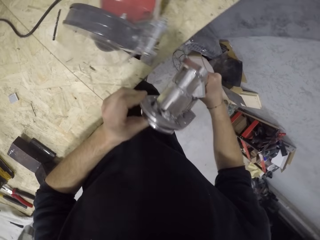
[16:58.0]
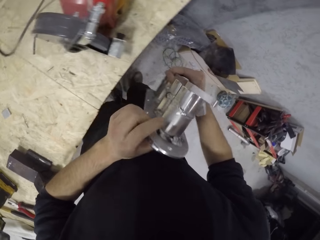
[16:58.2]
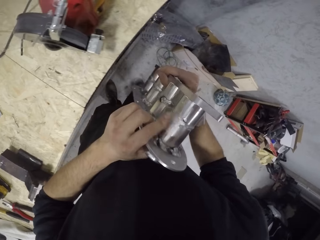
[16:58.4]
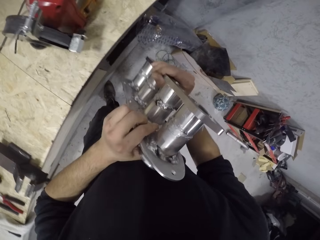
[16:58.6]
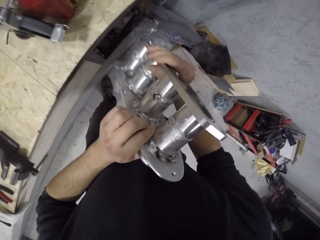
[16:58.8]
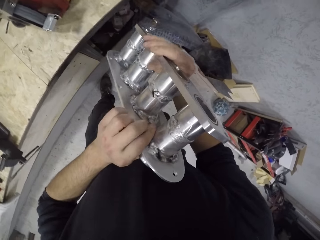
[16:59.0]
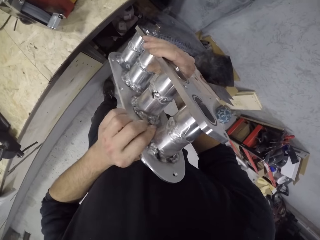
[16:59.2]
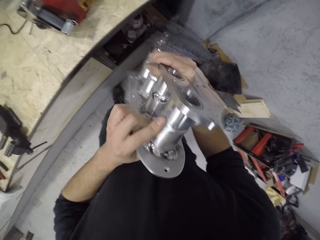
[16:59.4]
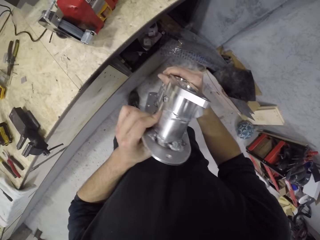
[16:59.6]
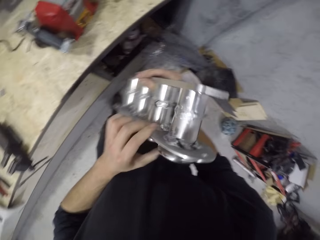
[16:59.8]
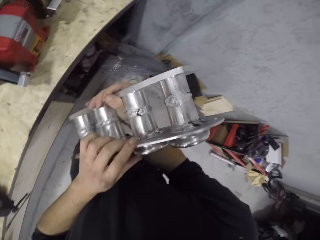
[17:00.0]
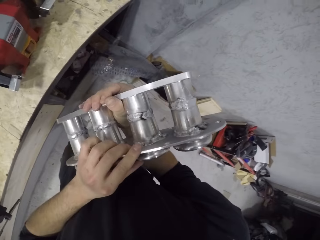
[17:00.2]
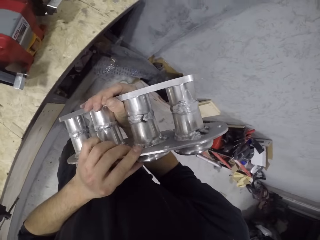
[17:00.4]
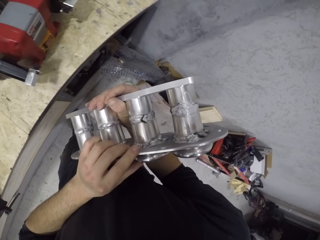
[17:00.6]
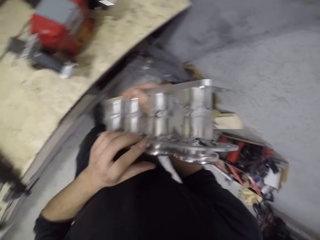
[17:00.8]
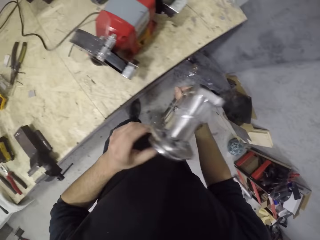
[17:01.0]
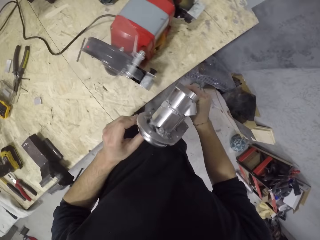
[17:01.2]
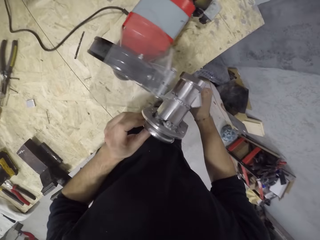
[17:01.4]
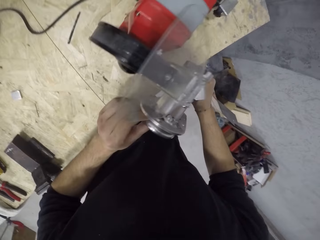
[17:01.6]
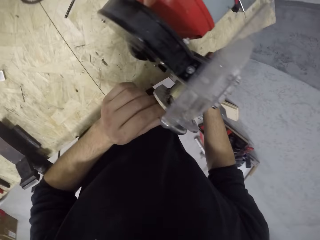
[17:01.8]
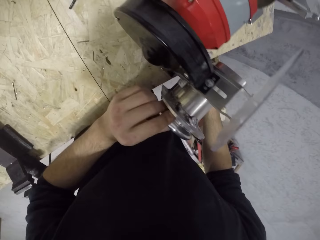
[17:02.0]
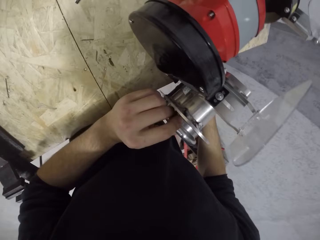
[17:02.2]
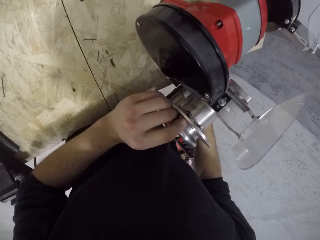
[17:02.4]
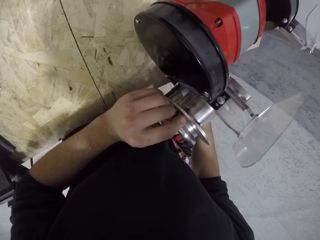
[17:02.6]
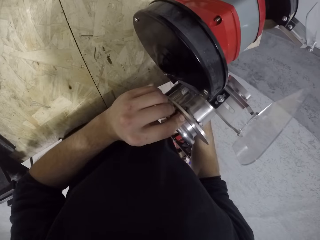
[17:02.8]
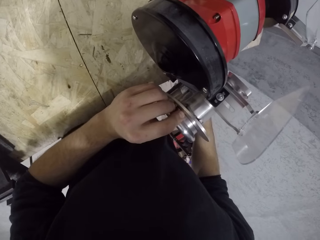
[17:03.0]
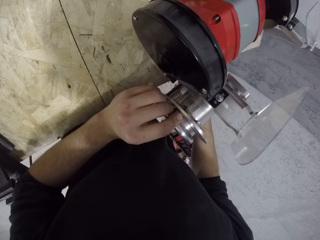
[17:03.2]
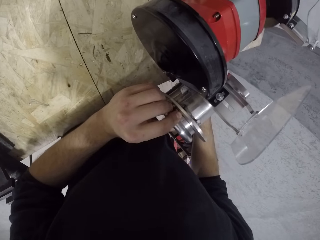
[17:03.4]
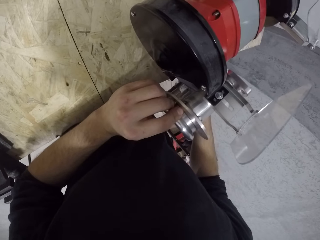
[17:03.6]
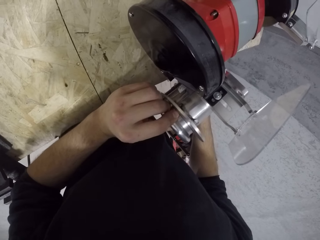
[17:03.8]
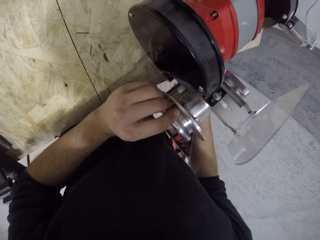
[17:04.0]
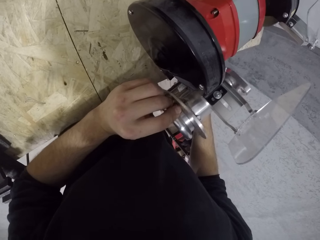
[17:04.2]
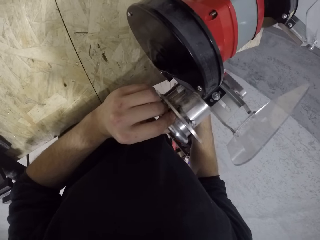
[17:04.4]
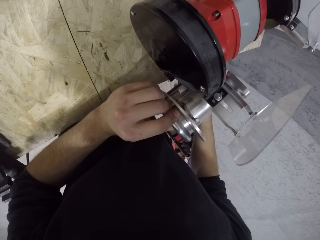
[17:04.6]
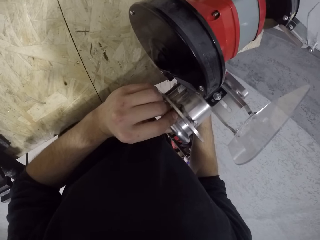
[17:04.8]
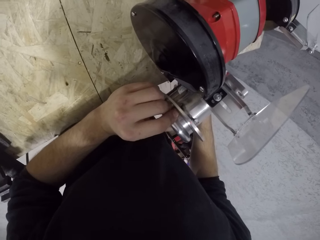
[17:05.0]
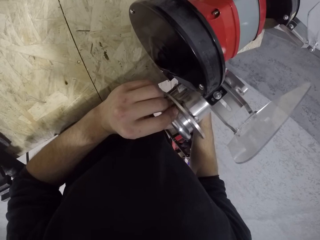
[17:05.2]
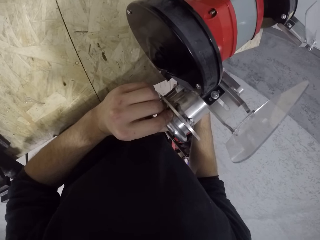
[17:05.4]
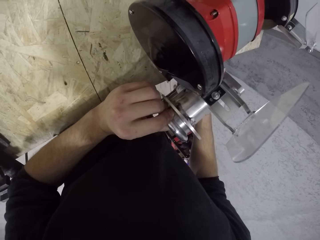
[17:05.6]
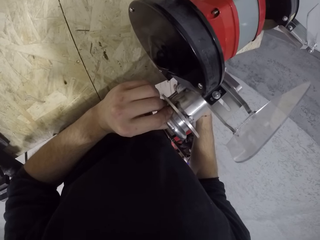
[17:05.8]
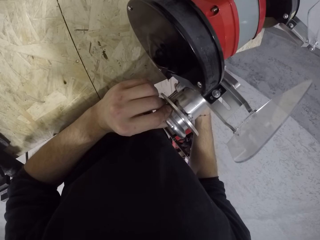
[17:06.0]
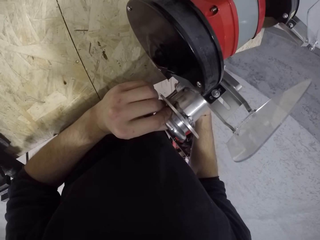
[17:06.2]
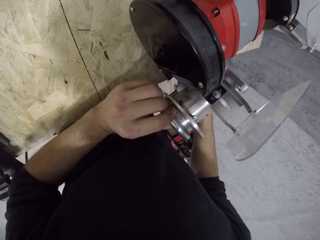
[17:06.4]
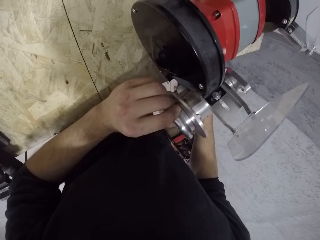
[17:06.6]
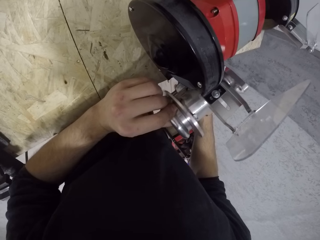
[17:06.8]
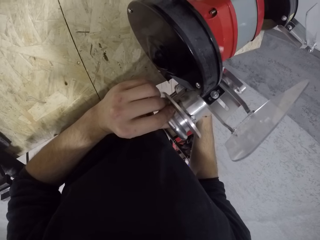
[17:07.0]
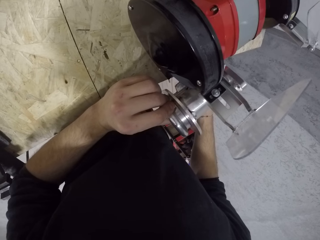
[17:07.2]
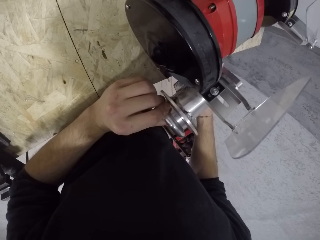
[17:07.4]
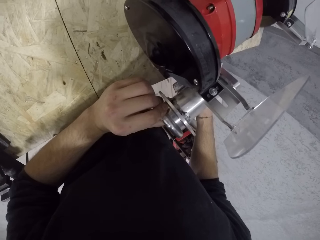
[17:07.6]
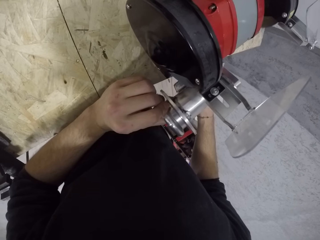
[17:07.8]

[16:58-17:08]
The camera wearer inspects the engine block with both hands. They file the engine block with the bench grinder on the work table with both hands.

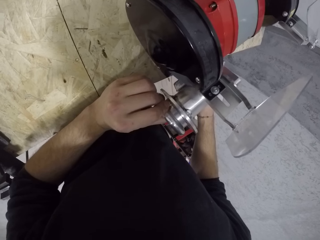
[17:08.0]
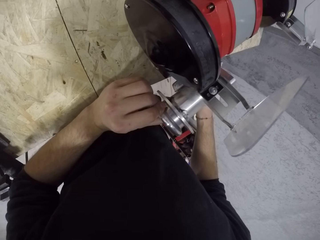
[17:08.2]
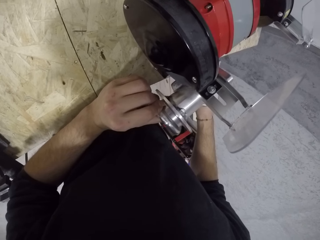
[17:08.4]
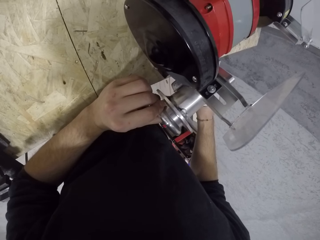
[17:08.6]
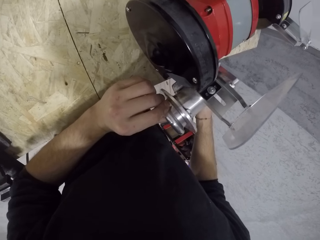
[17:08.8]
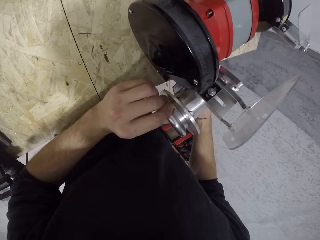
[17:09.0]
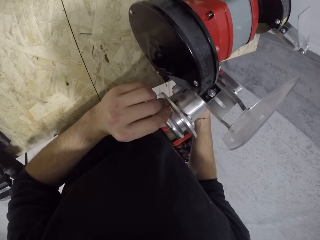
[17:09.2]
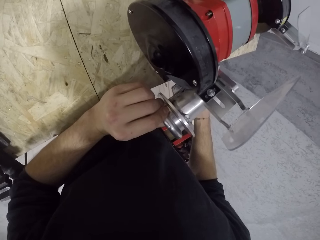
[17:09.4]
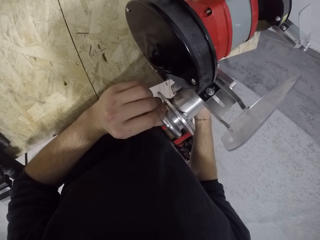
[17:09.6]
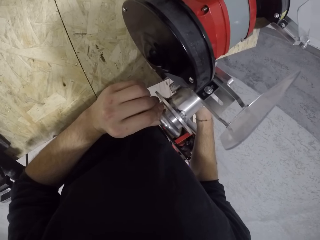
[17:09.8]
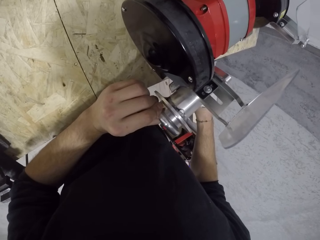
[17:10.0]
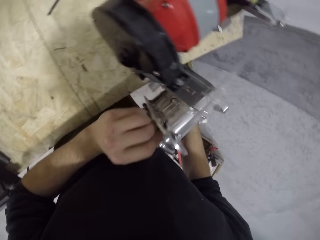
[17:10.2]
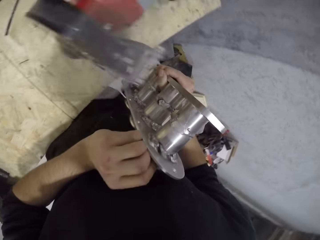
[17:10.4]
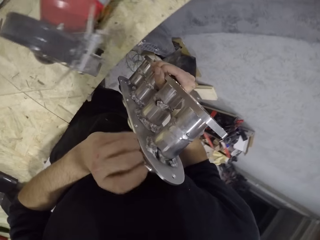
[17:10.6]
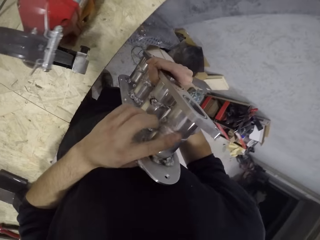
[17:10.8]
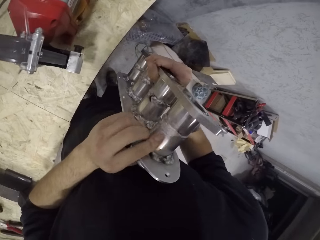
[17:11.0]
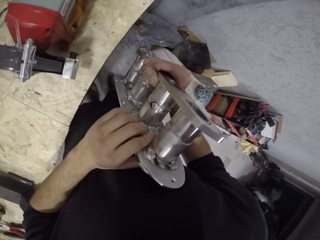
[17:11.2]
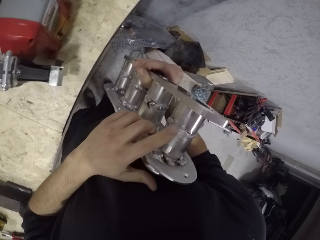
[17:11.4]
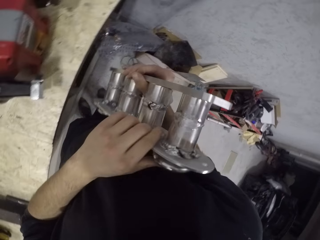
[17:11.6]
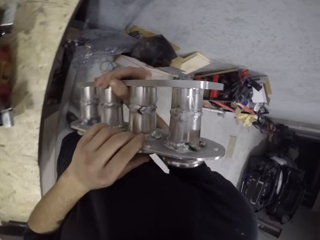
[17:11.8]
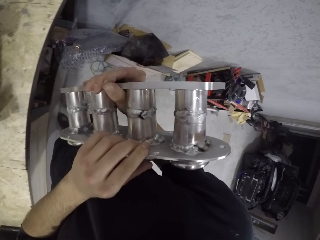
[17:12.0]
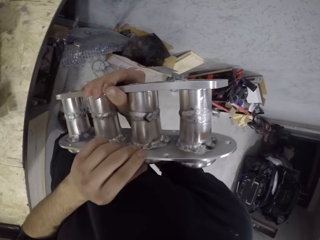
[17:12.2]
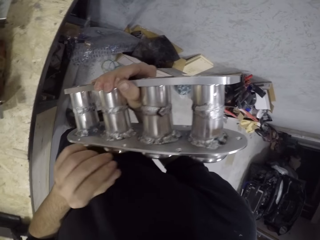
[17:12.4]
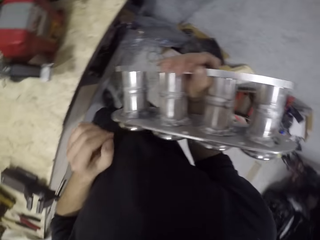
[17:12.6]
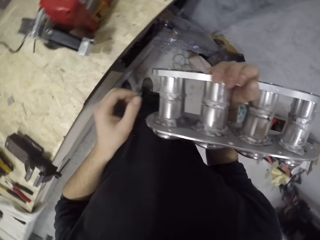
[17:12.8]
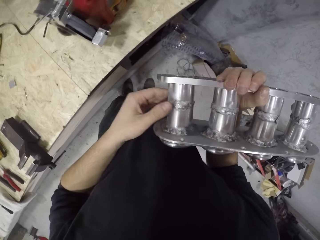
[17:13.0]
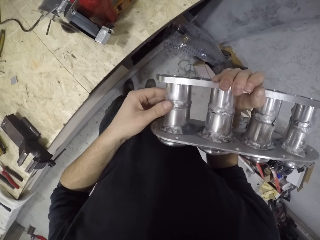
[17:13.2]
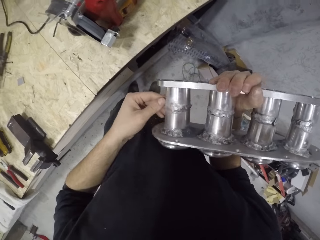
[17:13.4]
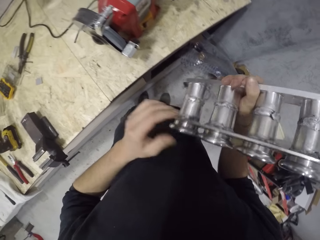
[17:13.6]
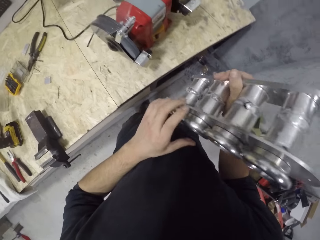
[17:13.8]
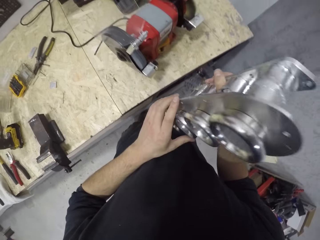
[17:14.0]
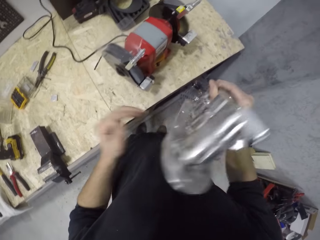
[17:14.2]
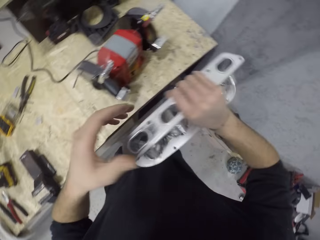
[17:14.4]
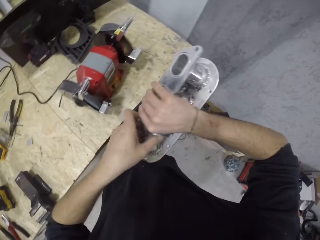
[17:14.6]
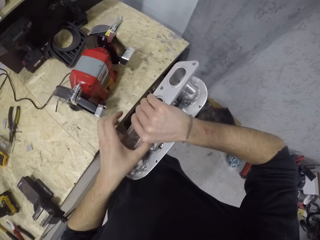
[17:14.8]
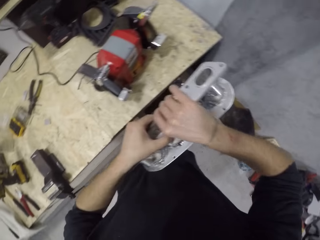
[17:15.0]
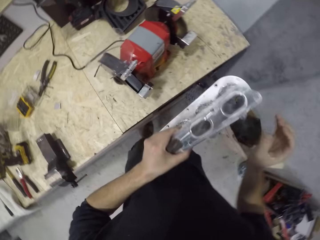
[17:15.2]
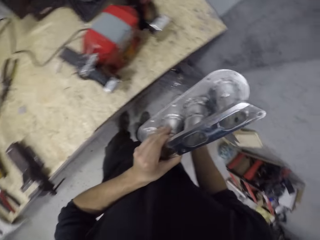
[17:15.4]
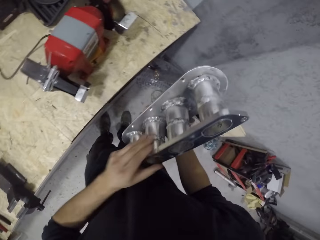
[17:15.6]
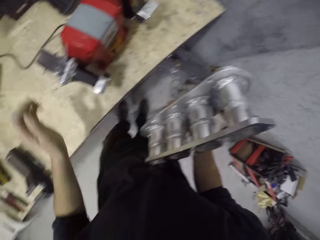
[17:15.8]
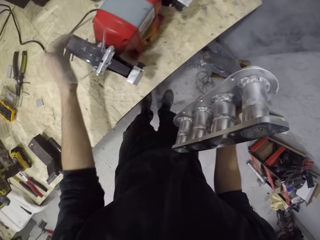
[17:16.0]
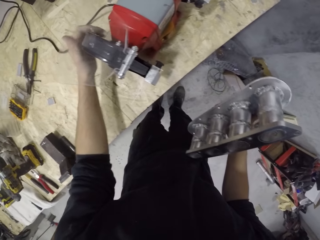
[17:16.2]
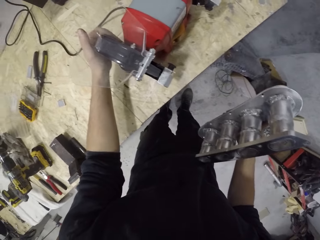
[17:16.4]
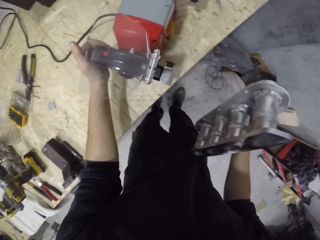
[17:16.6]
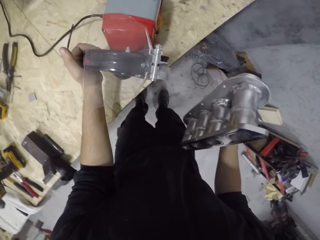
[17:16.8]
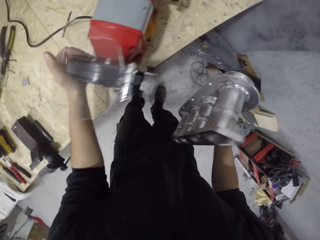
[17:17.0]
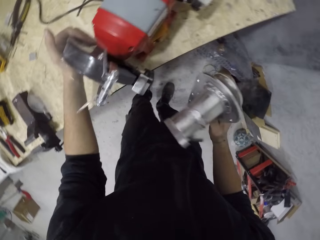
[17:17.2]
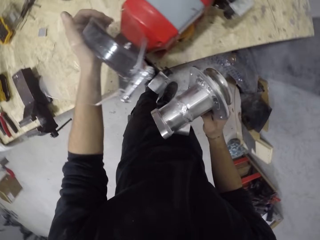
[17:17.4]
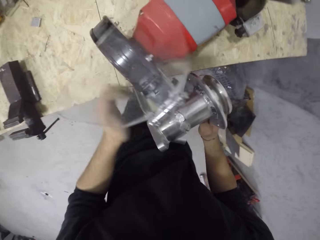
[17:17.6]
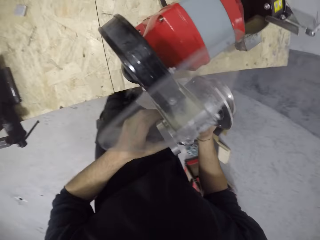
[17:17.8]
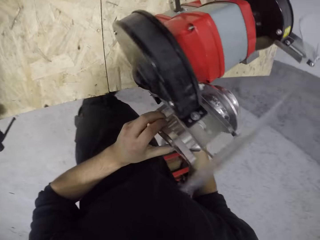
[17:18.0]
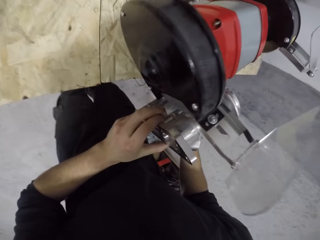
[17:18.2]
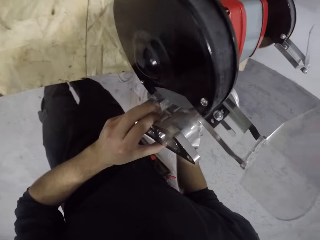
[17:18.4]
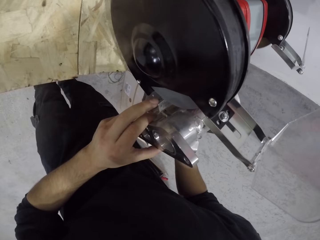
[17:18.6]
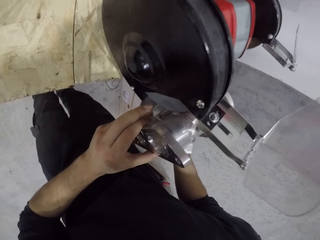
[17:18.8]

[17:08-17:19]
The camera wearer inspects the engine block or metal with both hands. He turns the metal. He drags the bench grinder on the work table with his left hand. He files the engine block with the bench grinder on the work table with both hands.
